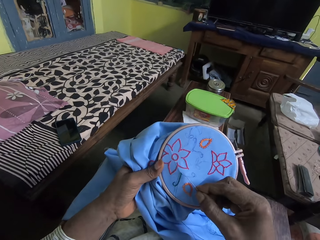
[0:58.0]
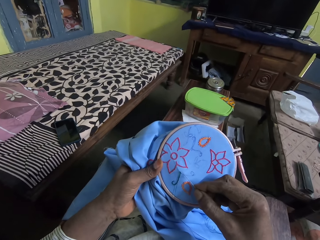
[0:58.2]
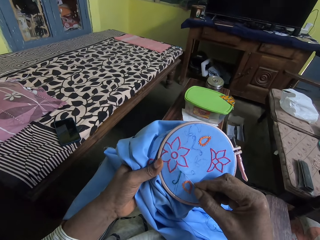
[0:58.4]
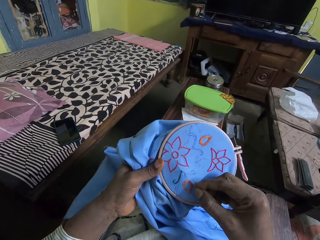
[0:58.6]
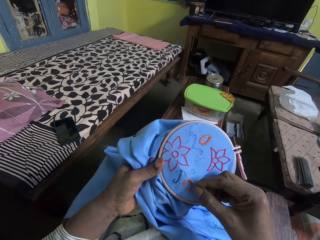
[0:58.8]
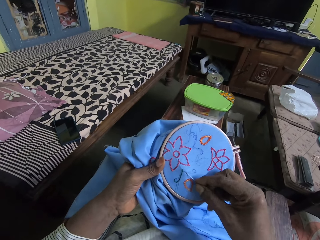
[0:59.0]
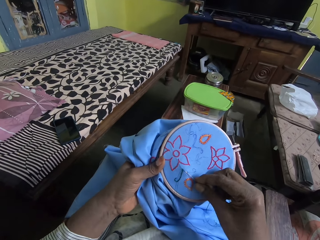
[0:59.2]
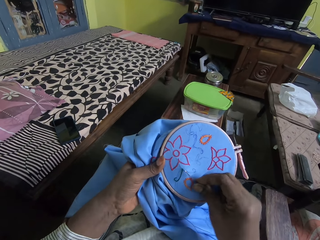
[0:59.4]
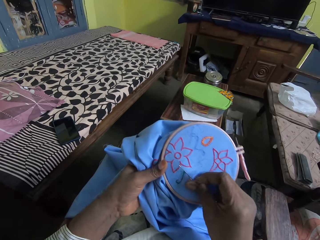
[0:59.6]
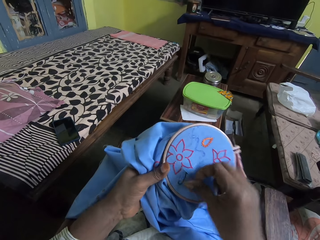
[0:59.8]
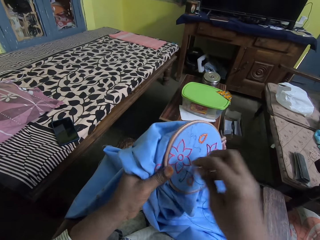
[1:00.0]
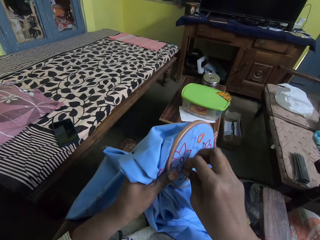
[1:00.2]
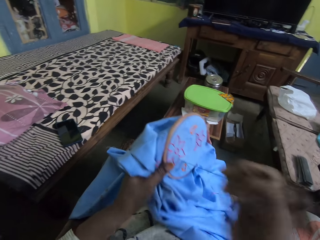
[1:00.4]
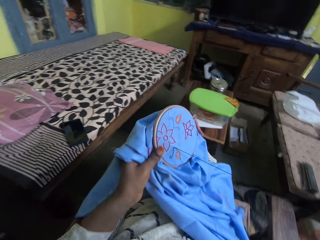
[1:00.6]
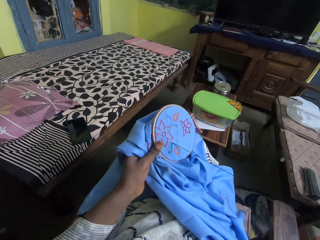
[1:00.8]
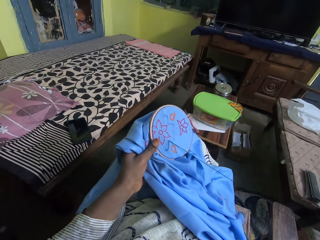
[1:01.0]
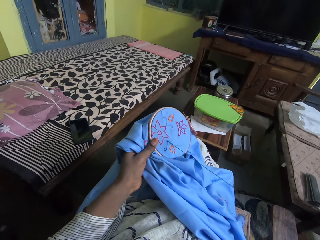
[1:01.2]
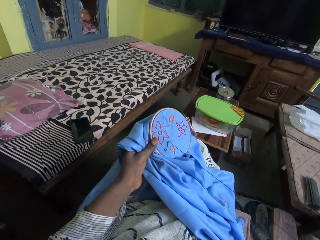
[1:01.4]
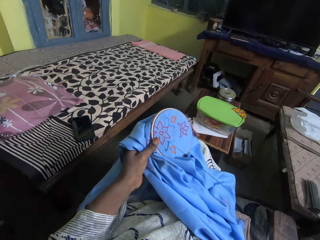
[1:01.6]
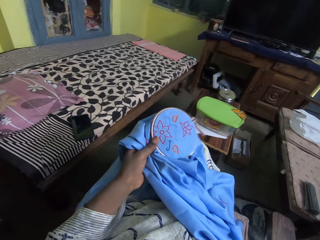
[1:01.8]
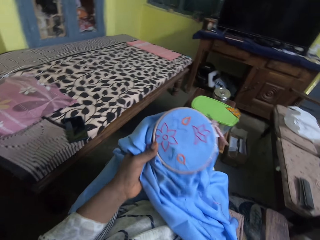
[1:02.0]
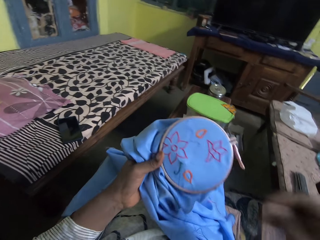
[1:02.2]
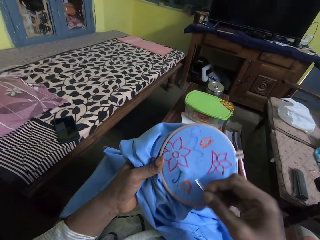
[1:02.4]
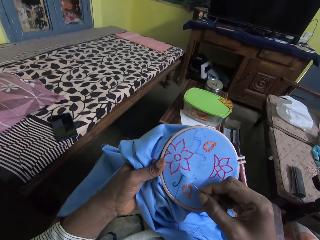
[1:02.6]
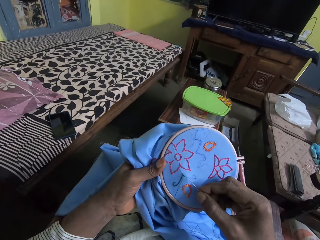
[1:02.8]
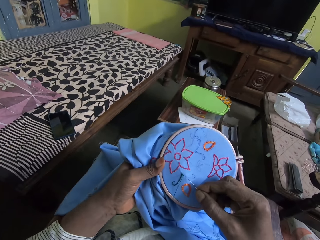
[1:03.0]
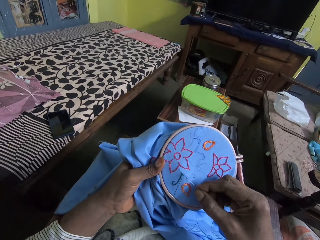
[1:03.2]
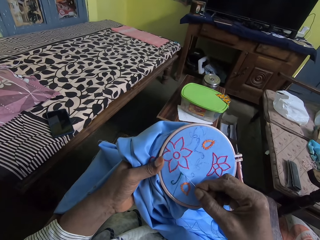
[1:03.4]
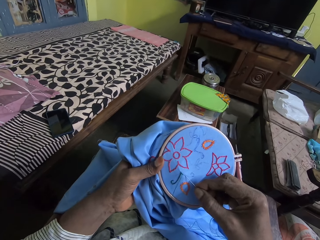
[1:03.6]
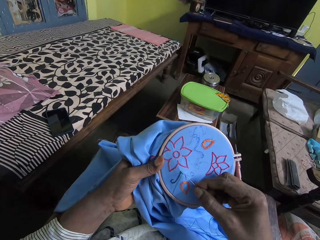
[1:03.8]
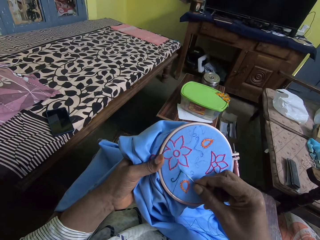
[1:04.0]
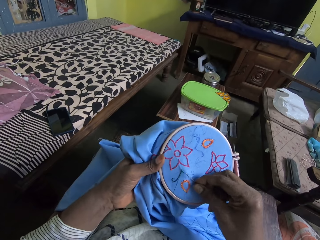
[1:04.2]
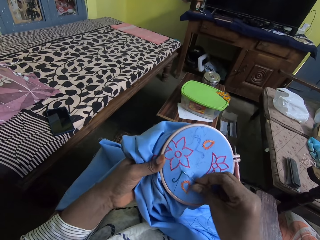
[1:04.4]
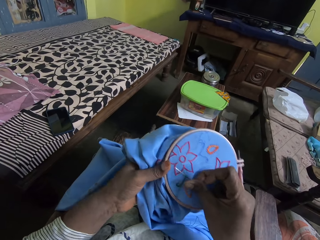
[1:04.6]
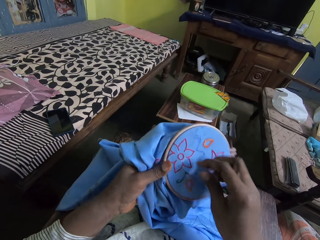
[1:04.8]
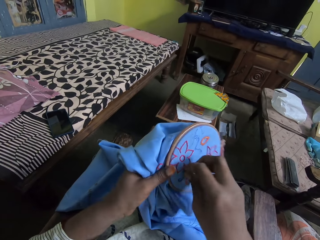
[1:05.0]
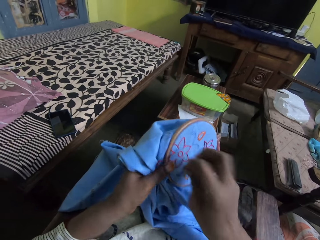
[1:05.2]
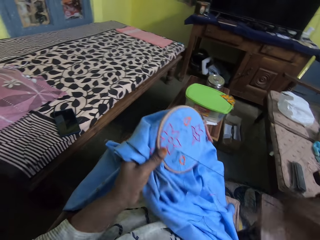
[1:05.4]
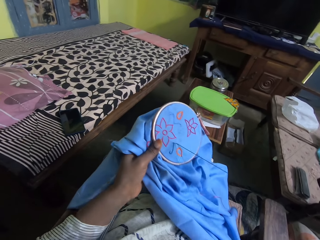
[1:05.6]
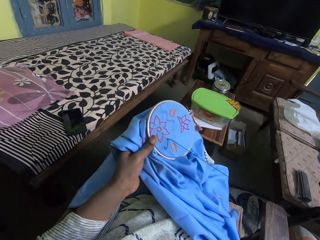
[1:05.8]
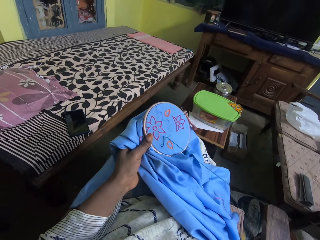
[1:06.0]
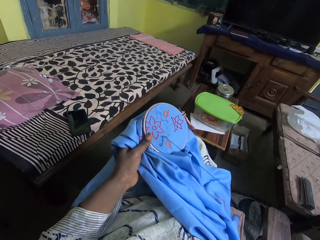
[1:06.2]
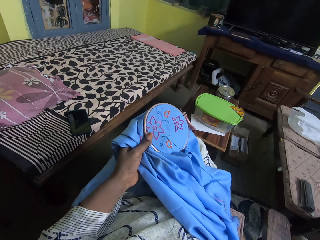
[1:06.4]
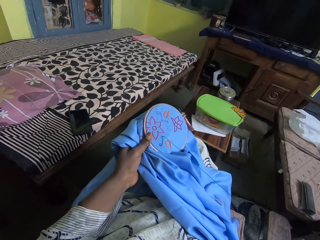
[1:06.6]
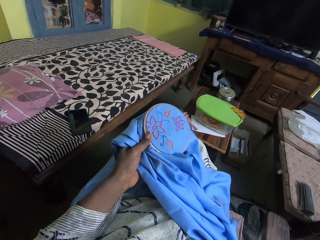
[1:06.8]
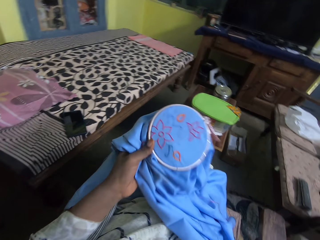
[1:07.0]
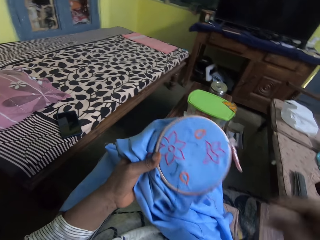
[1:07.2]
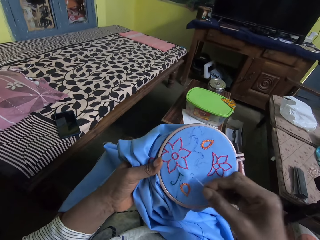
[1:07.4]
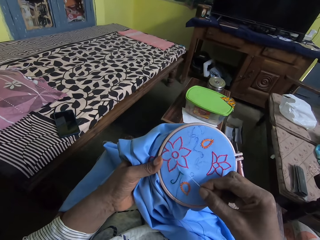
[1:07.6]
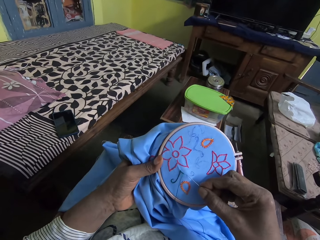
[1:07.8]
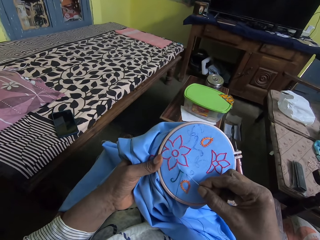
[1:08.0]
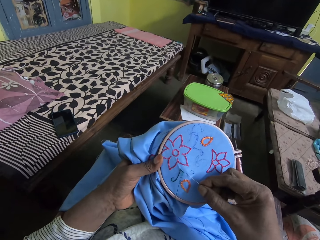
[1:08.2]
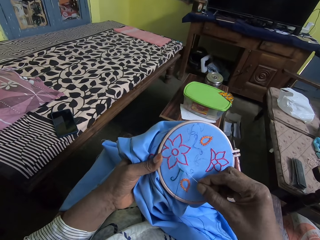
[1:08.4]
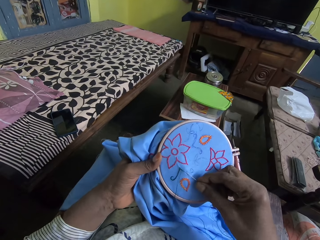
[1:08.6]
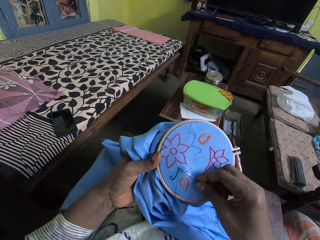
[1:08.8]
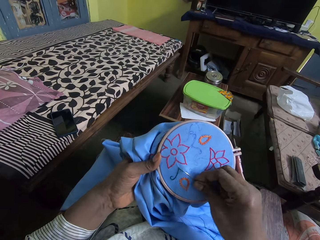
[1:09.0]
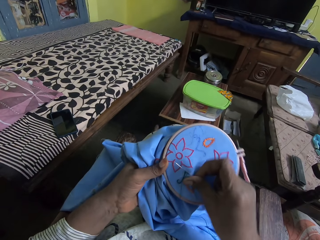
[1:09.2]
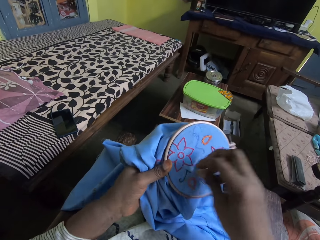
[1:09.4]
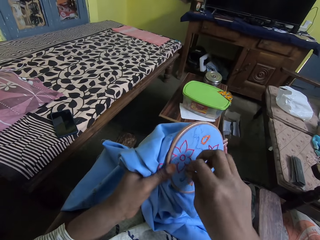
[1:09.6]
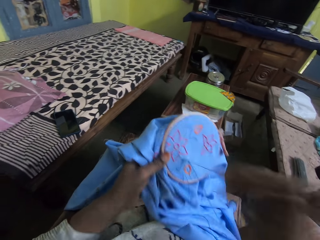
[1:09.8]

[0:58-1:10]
The camera wearer sews. They pull the thread. They sew. They pull the thread. They sew.

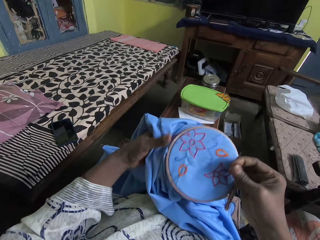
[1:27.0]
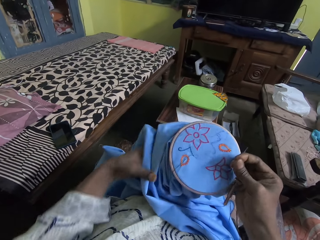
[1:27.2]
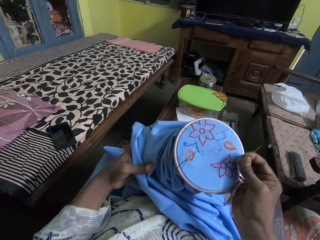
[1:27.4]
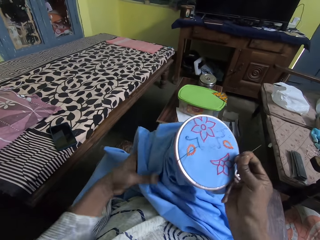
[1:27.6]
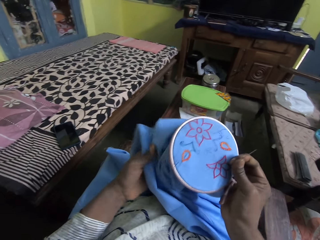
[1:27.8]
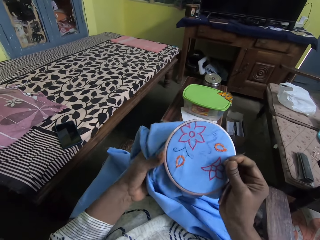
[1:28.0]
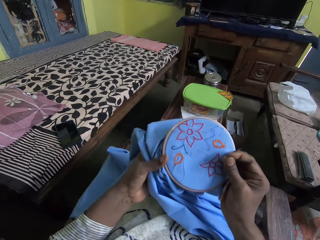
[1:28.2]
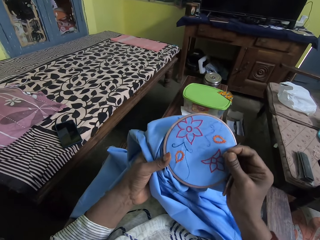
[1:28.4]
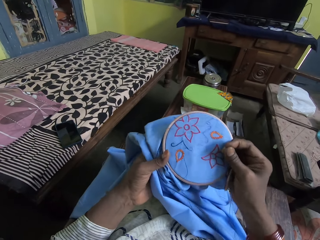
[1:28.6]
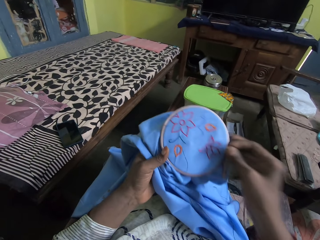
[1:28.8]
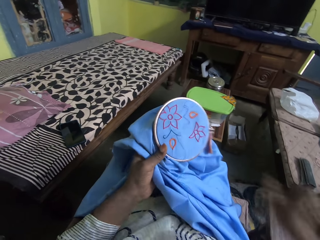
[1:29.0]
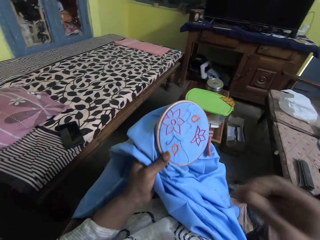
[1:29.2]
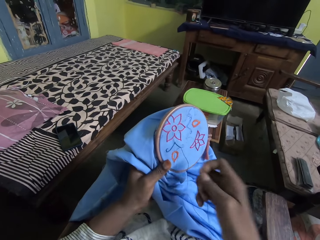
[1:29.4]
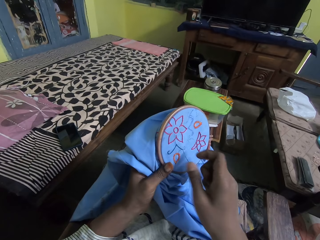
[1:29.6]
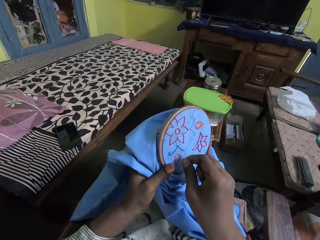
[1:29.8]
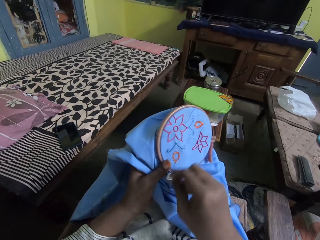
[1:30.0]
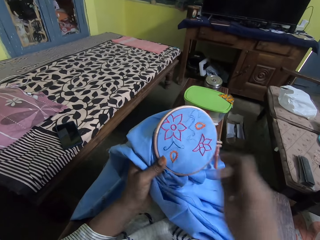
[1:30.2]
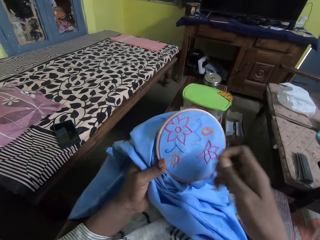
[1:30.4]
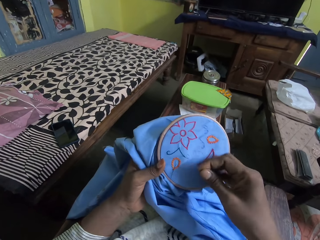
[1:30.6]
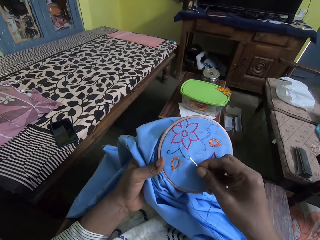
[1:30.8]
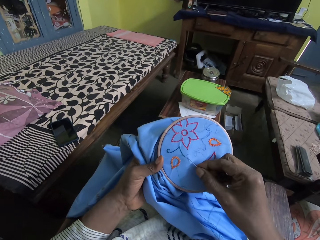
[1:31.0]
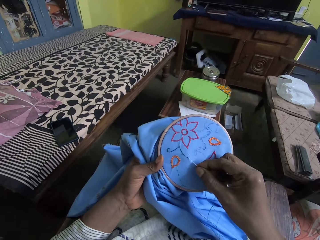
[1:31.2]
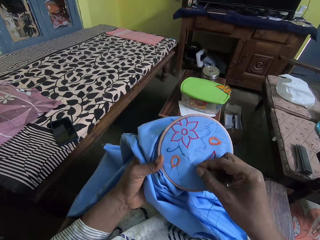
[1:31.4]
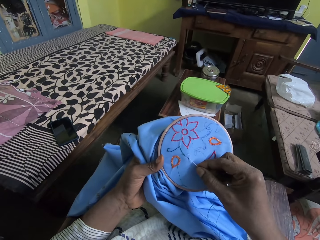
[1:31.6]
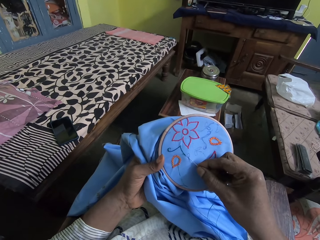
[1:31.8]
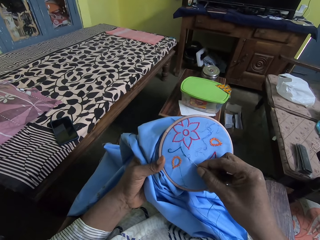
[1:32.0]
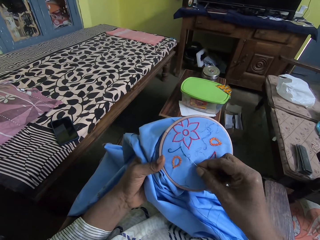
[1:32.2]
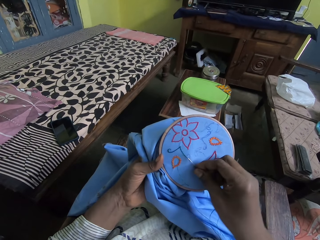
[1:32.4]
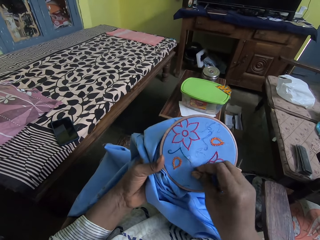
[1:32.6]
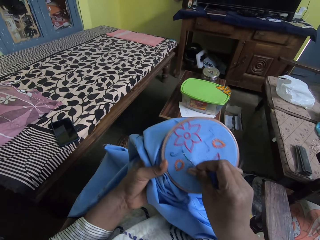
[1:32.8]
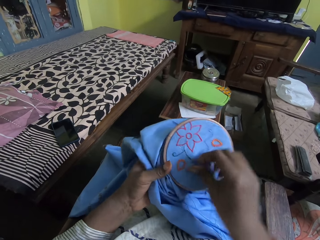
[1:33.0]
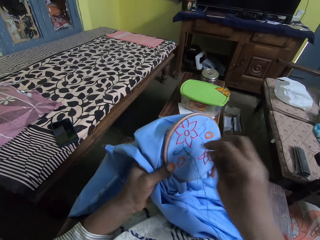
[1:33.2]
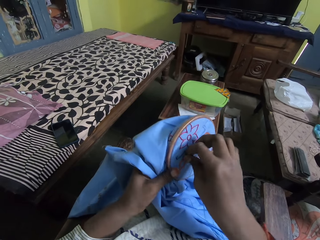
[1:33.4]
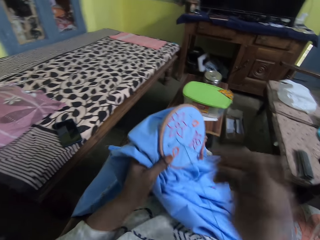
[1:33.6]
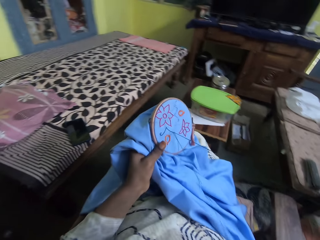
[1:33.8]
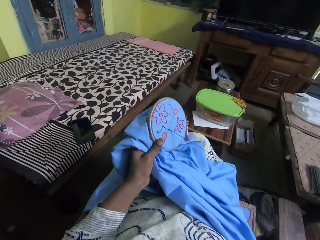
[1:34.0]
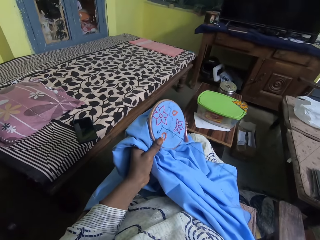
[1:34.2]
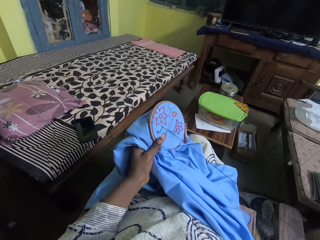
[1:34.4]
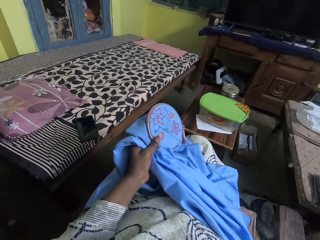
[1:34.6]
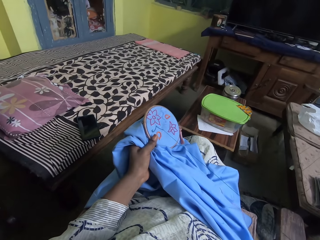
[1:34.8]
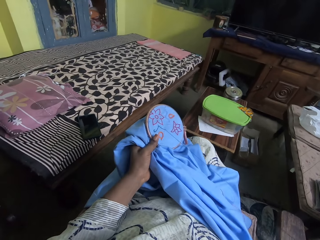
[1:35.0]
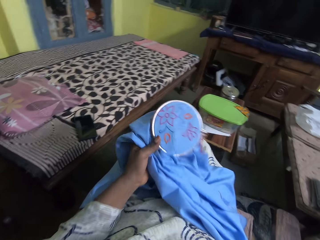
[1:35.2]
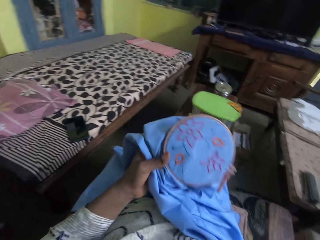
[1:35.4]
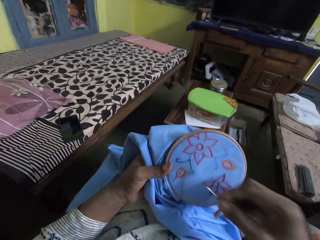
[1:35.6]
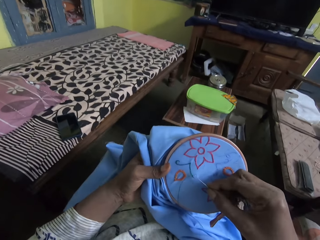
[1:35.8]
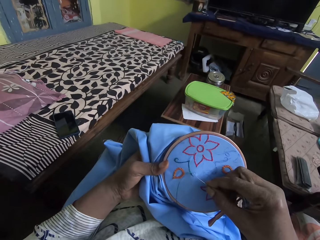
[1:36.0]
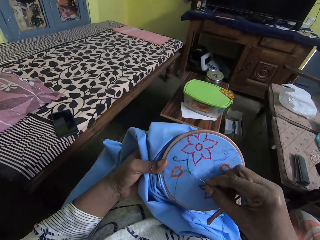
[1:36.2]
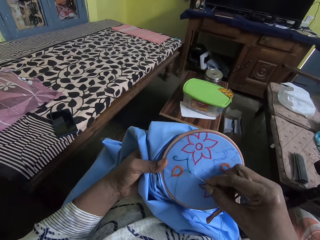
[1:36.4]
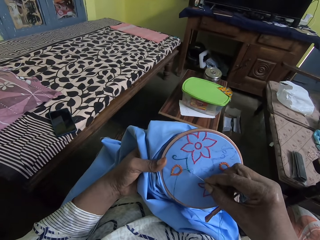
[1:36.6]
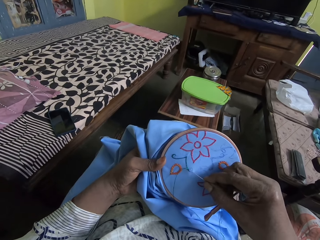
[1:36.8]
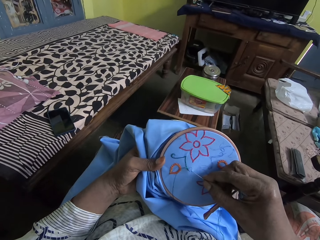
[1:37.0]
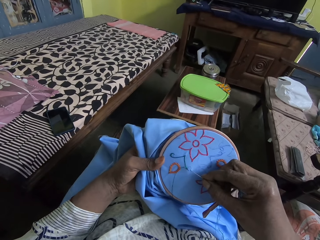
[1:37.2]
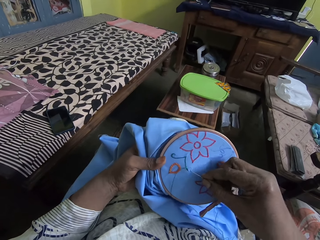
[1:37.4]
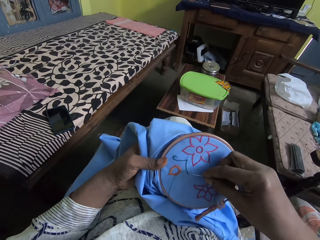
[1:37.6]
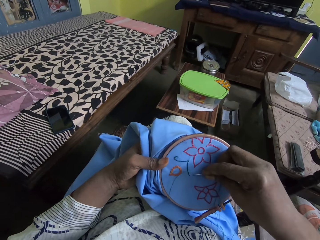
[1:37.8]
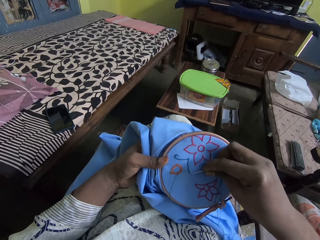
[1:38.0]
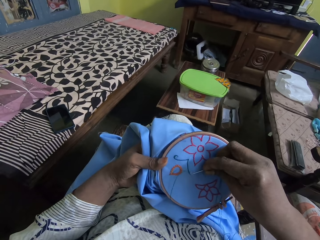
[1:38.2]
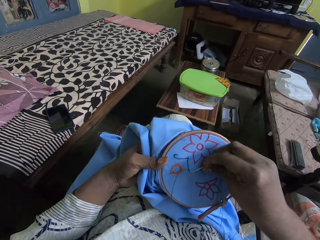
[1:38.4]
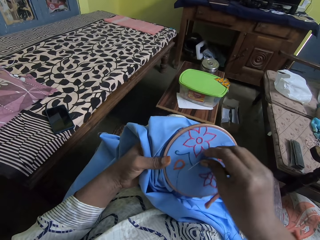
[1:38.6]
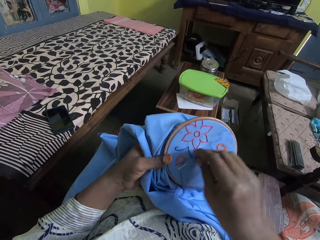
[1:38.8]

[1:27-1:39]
The camera wearer holds the material with the right hand. They hold the material with the left hand. They pull the thread. They sew. They pull the thread.
